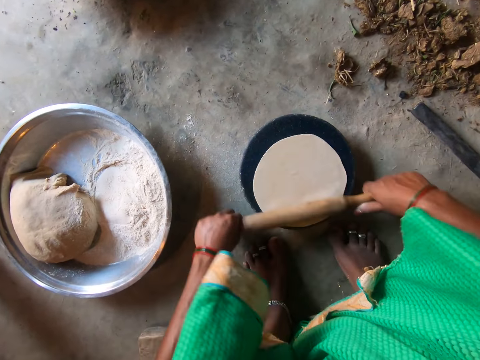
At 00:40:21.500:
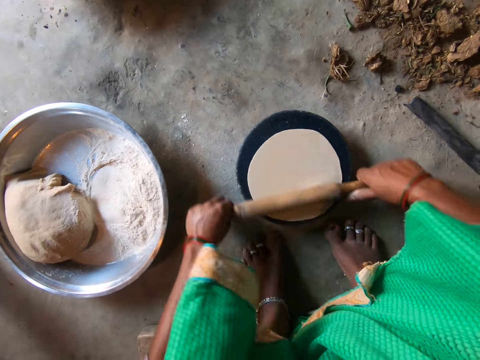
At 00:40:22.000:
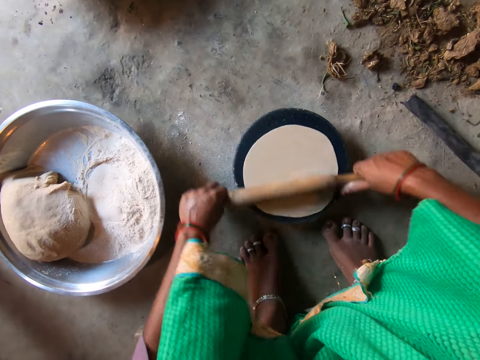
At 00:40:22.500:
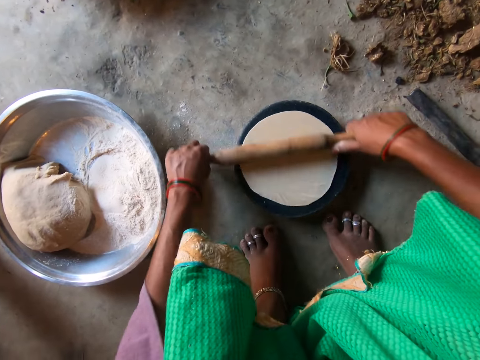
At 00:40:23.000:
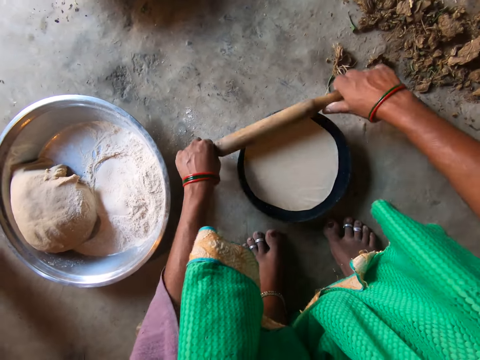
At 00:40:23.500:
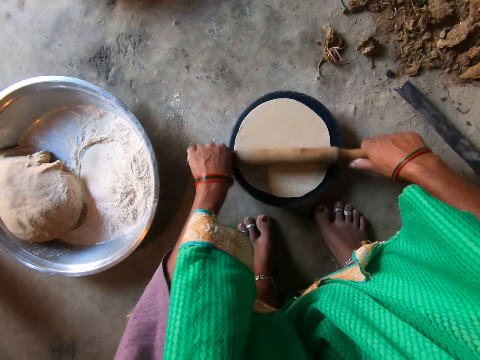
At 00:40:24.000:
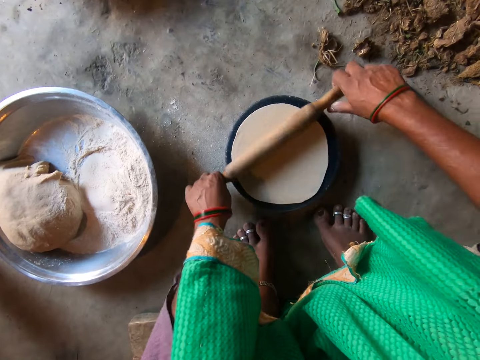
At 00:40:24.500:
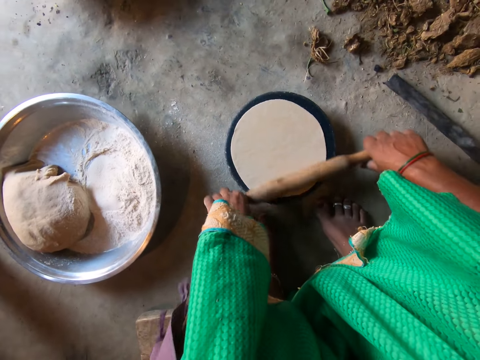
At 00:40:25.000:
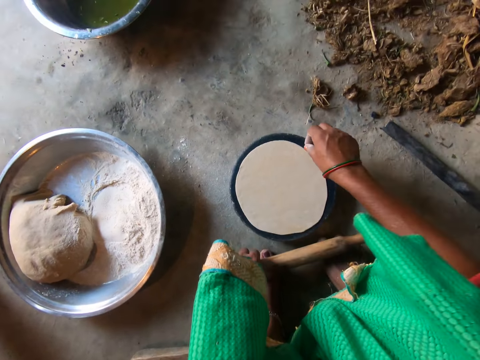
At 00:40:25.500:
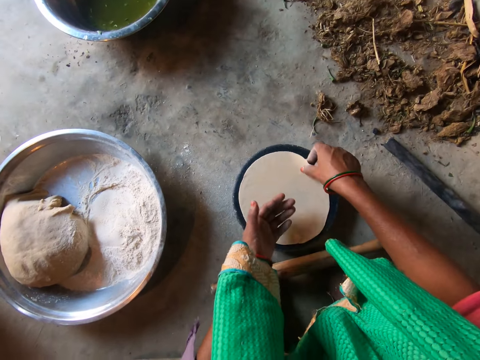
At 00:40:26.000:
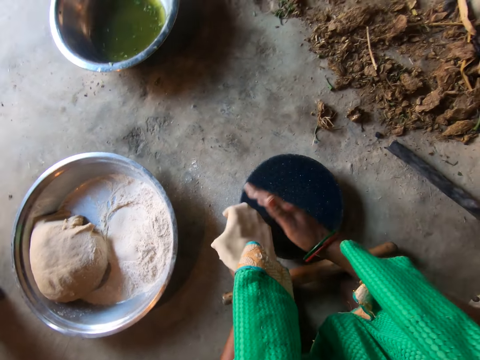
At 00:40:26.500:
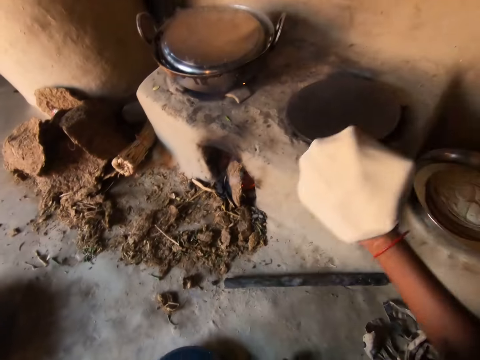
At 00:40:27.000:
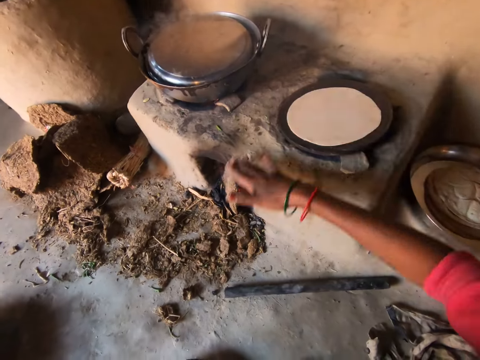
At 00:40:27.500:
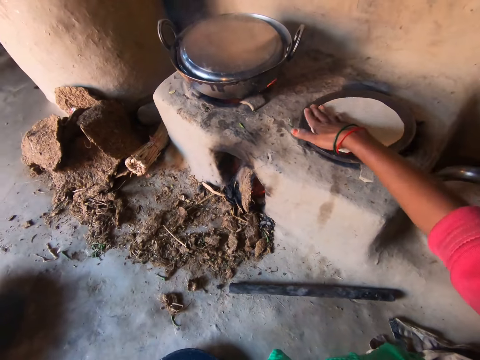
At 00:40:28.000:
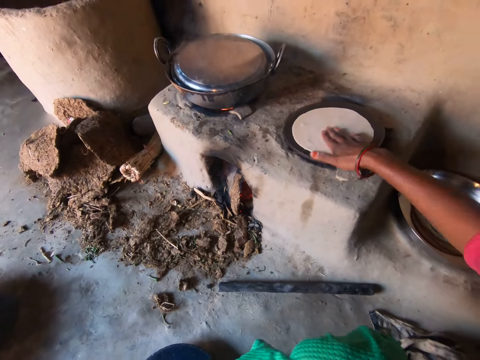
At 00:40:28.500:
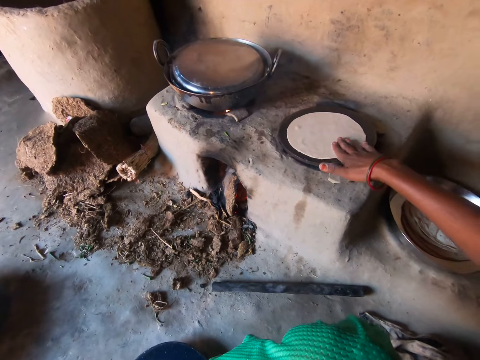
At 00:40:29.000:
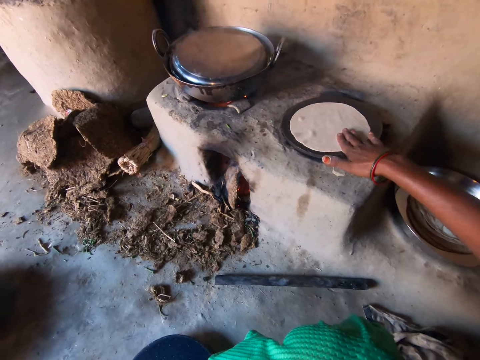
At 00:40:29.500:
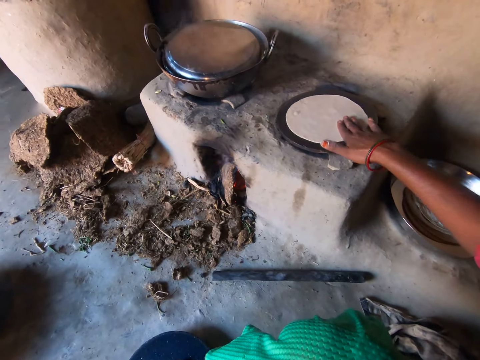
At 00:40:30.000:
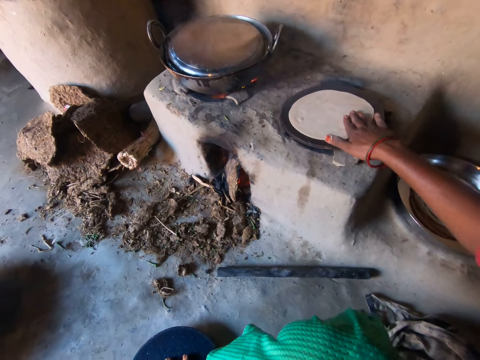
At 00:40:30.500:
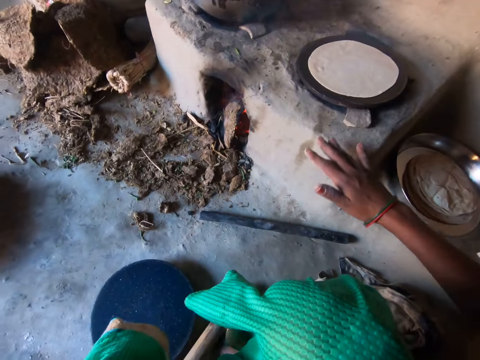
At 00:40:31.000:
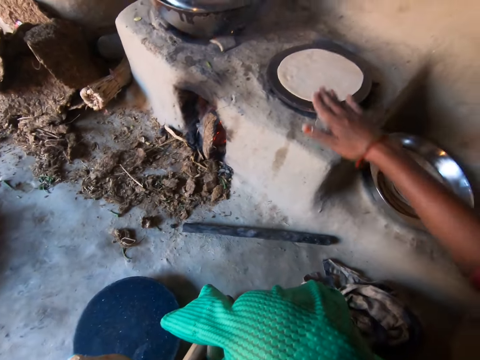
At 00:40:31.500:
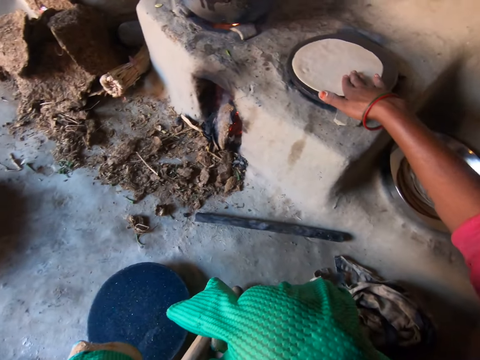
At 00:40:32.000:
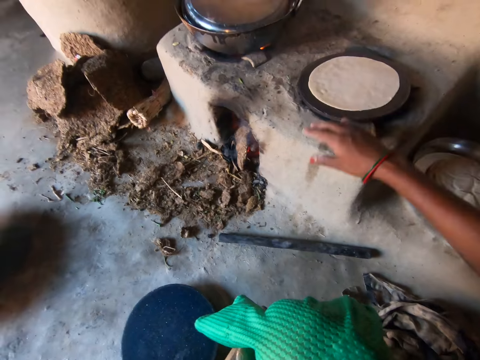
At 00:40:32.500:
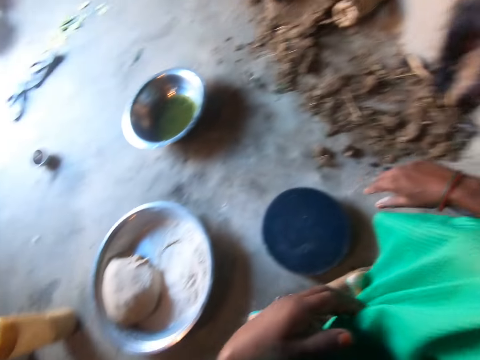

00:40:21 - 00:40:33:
The camera wearer drops the rolling pin on her feet. She takes the dough on the flat board with her right hand. She places the dough on her left hand. She places the dough on her right hand. She places the dough on the pan. She wipes the dough. She moves the dough. She adjusts the chapati on the pan with her right hand. She moves the dough.

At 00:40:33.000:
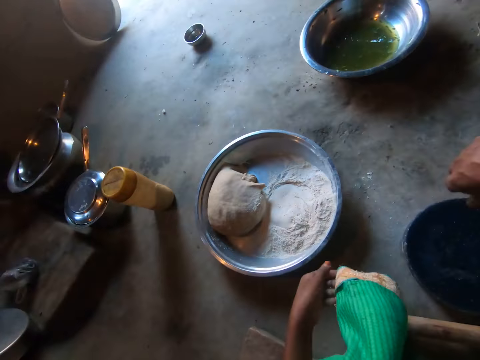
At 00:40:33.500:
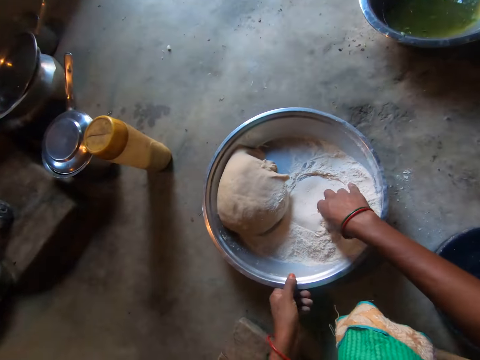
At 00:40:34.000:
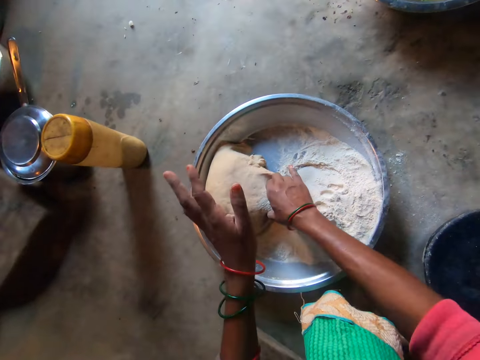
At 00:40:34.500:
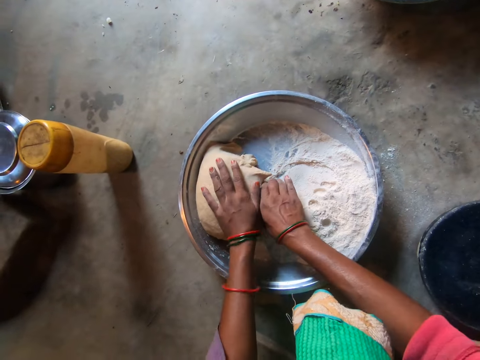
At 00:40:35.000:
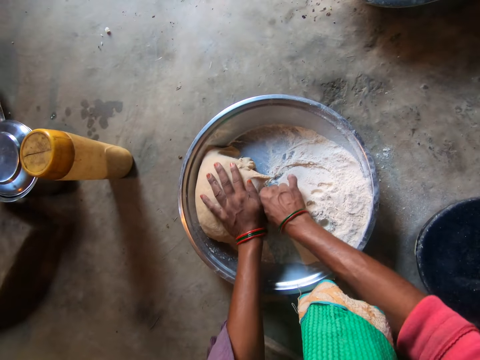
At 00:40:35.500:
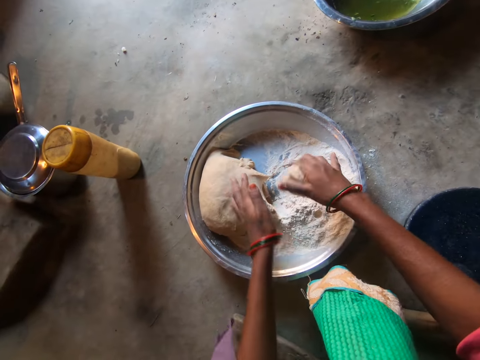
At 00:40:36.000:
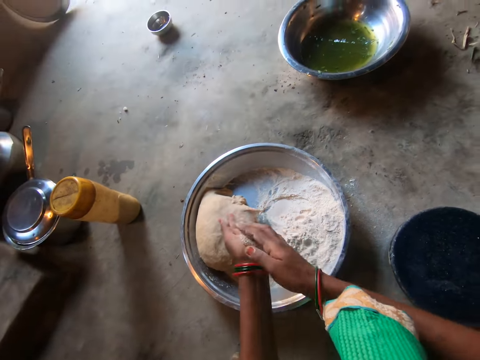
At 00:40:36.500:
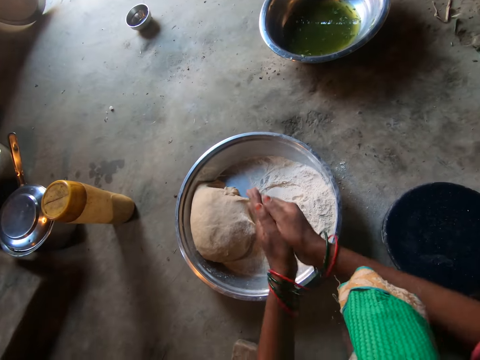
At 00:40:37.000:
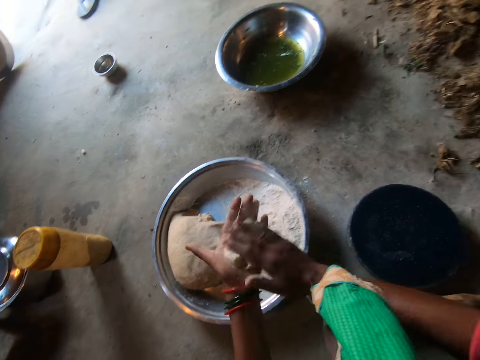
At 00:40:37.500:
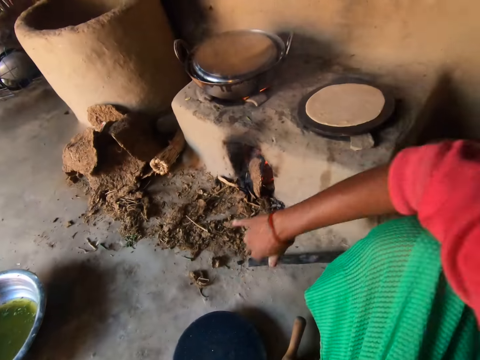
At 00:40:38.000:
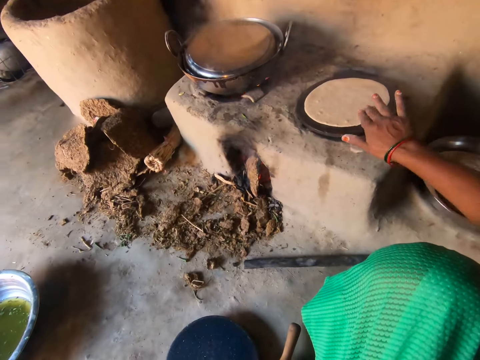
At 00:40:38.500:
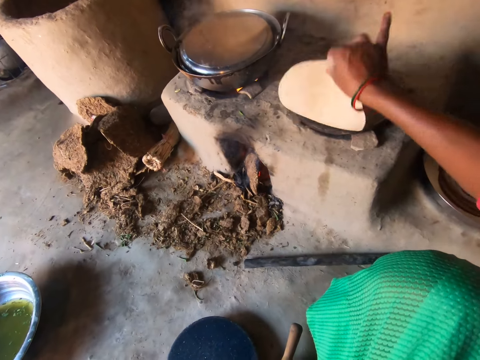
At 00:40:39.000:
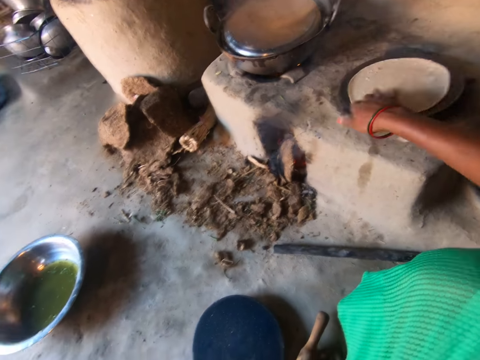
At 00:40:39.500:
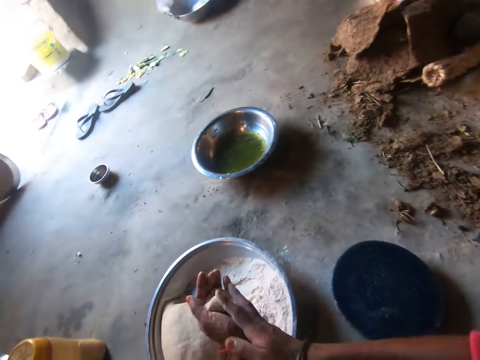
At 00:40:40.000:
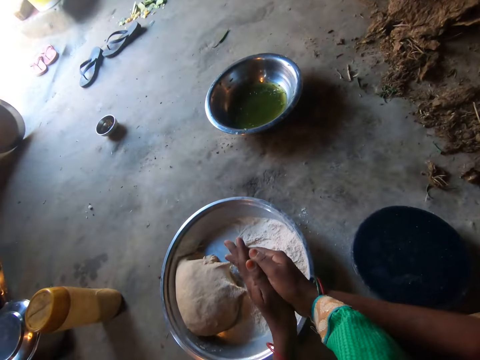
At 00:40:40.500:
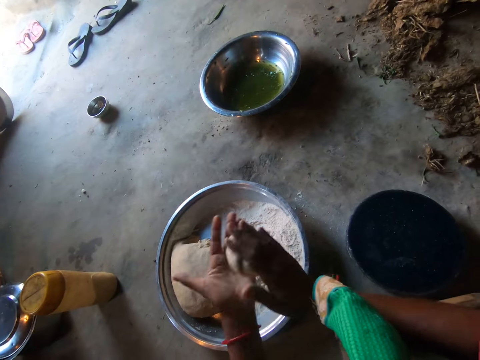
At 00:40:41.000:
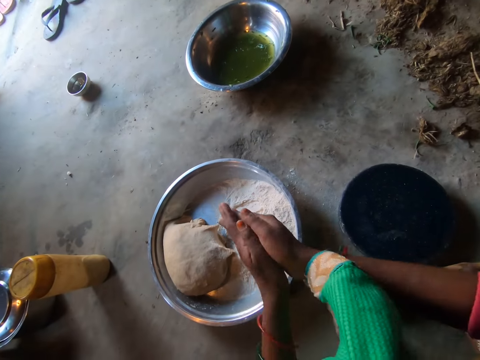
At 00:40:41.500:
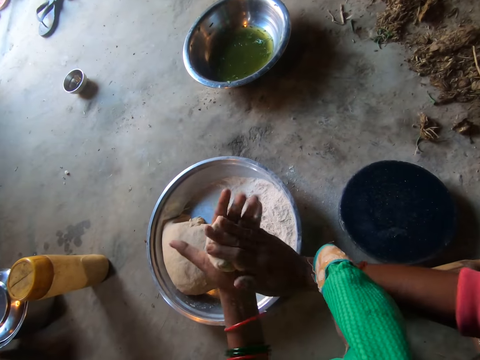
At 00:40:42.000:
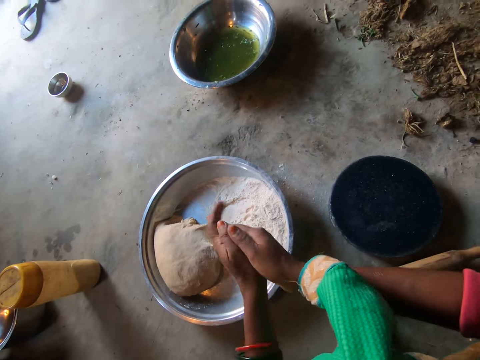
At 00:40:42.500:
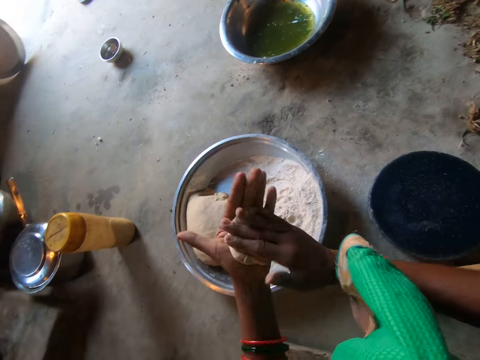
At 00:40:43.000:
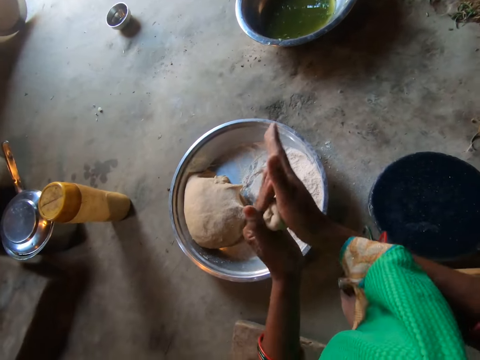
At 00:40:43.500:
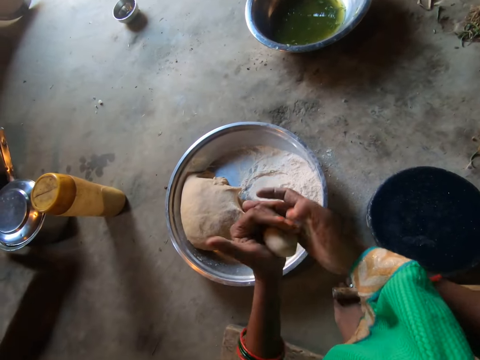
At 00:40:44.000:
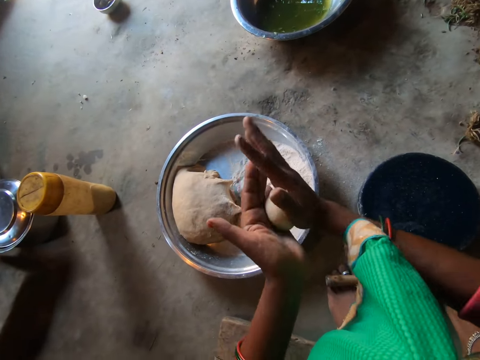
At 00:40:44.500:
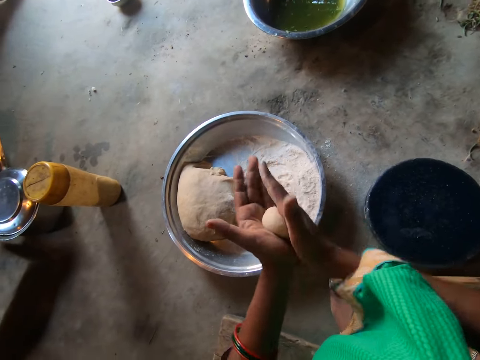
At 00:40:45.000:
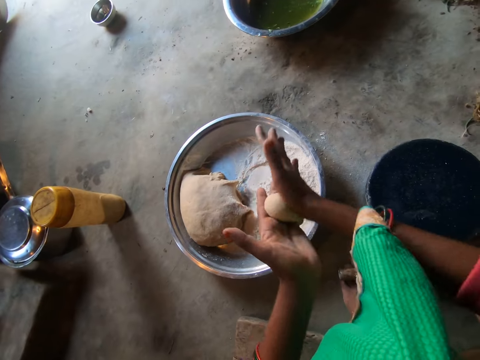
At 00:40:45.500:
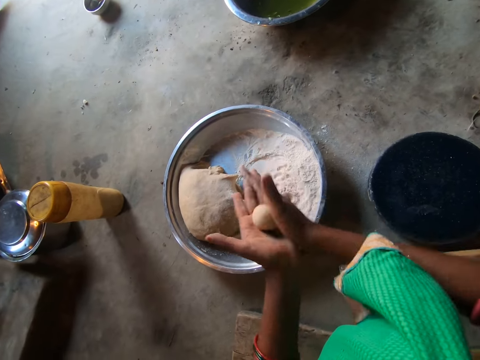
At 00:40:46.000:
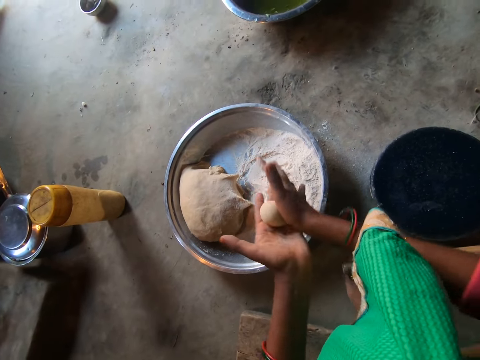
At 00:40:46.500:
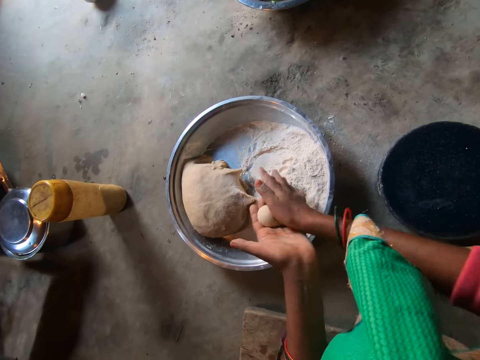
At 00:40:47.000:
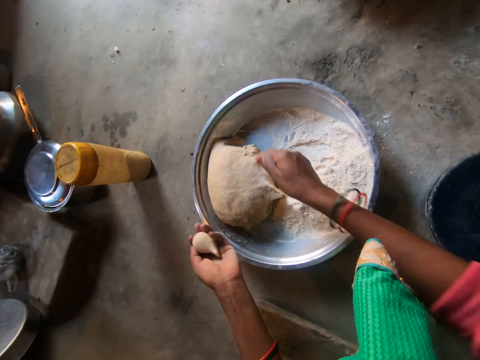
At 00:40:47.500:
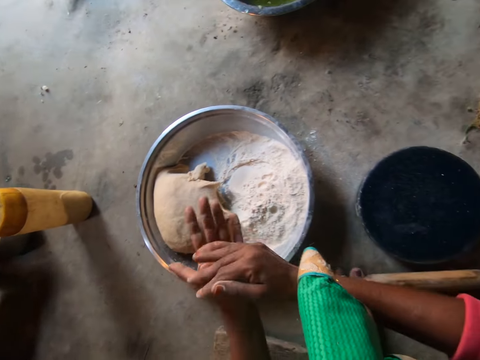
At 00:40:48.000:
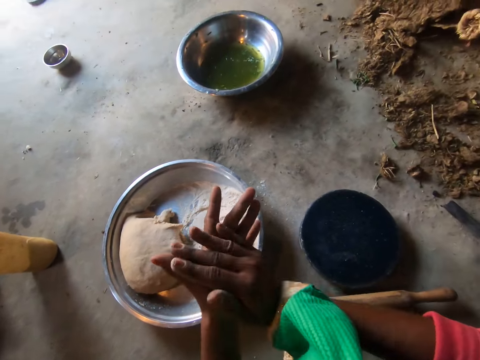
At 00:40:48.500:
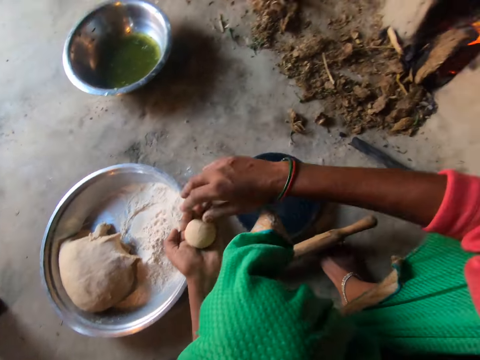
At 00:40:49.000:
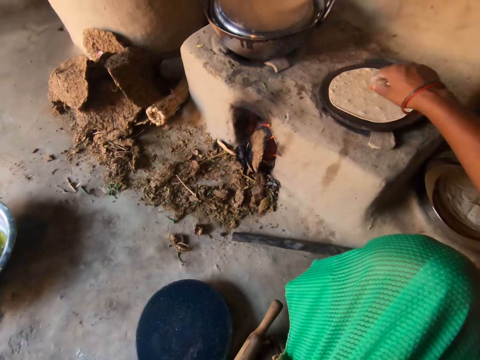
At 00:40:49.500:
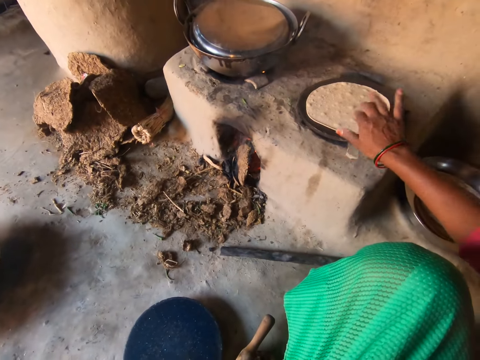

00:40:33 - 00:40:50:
The camera wearer holds the tray with her left hand. She touches the flour on the tray with her right hand. She pulls a basin. She cuts a ball of dough from the dough pile with her right hand. She hits the dough. She rolls the dough with her hands. She flips the chapati on the pan with her right hand. She rolls the dough with her hands. She rolls the dough repeatedly. She cuts the dough. She drops a small piece of dough on the dough pile in the basin. She rolls the ball of dough in both hands. She adjusts the dough on the pan with the right hand.
